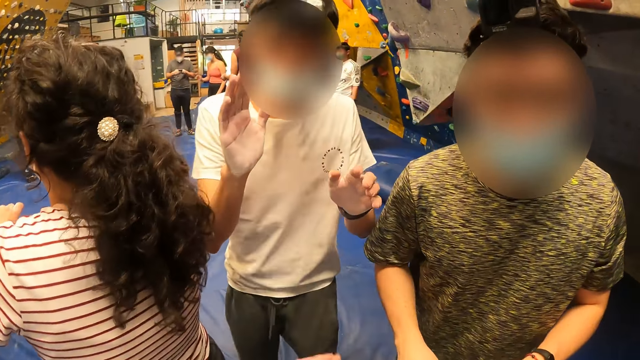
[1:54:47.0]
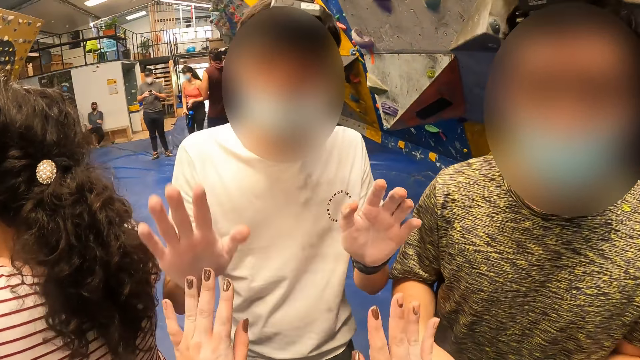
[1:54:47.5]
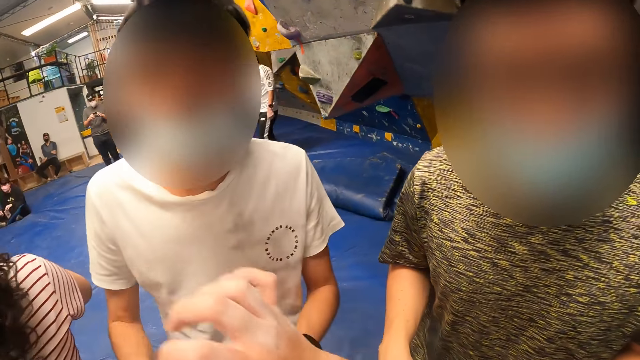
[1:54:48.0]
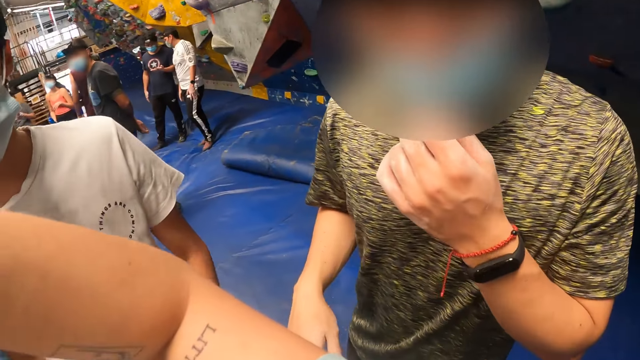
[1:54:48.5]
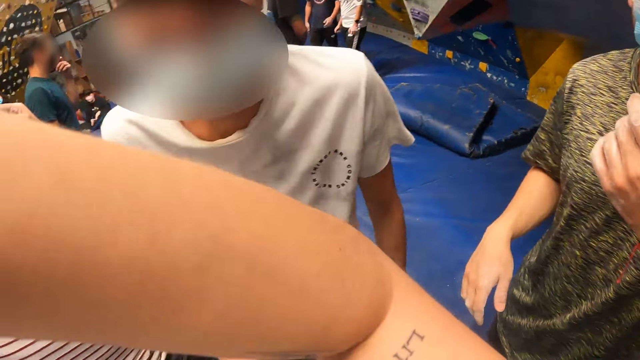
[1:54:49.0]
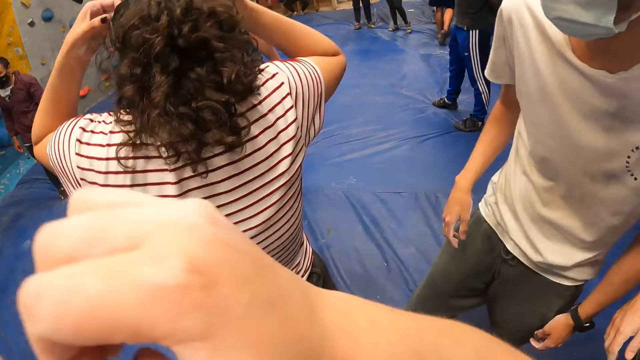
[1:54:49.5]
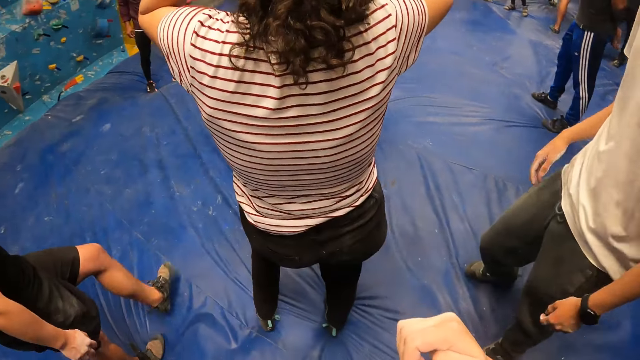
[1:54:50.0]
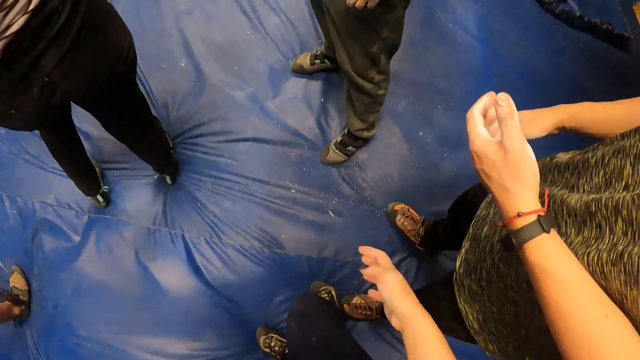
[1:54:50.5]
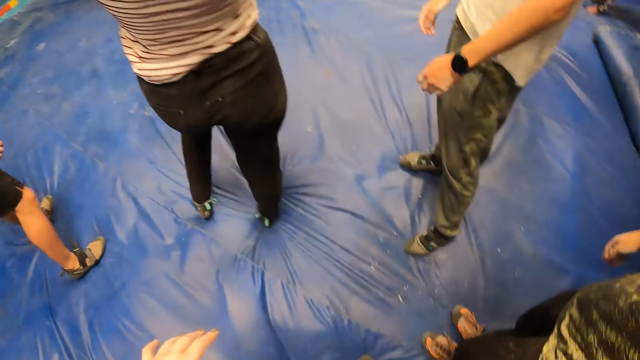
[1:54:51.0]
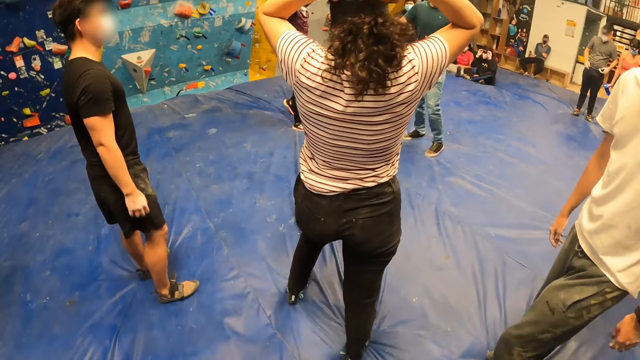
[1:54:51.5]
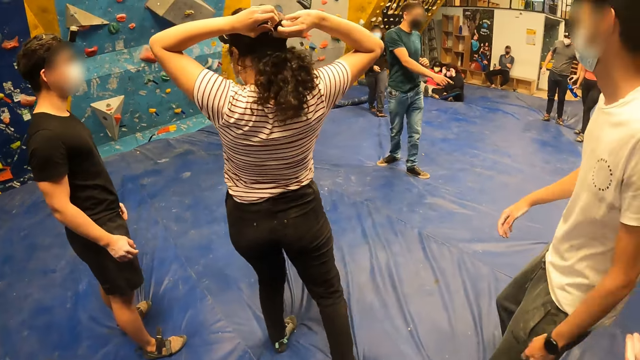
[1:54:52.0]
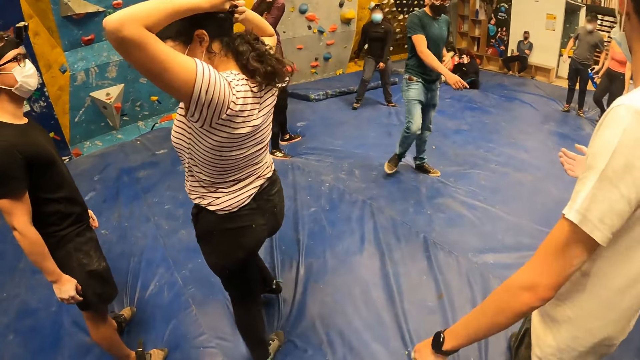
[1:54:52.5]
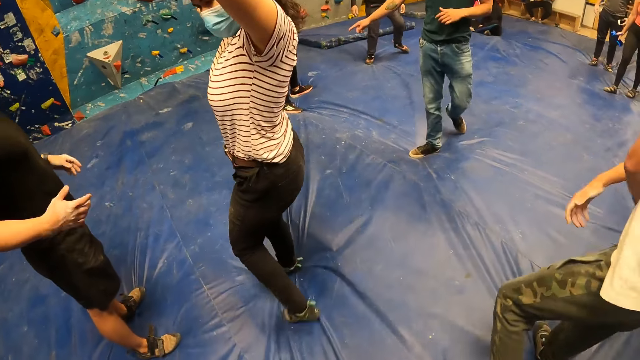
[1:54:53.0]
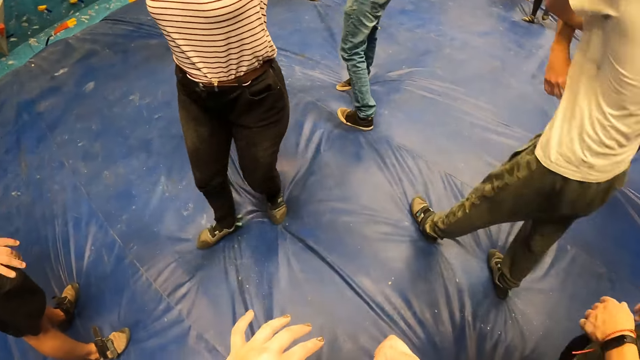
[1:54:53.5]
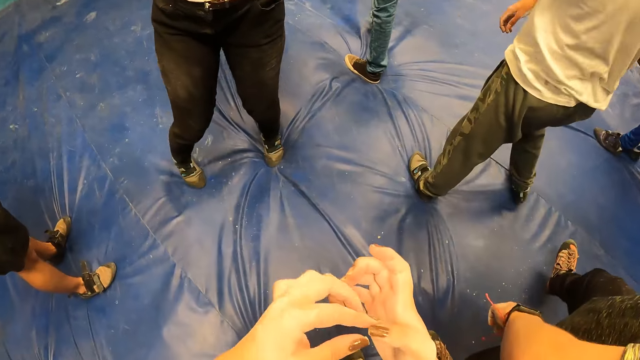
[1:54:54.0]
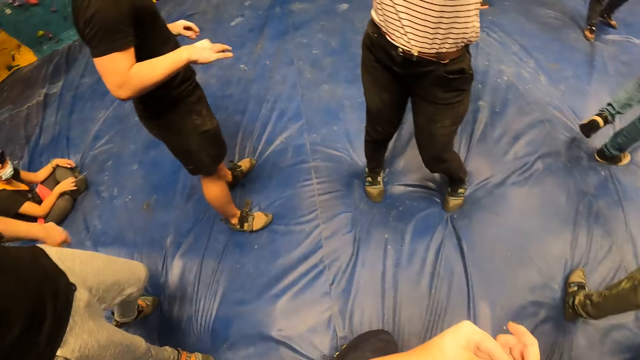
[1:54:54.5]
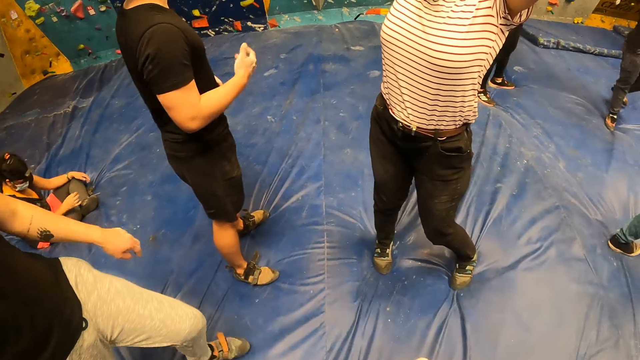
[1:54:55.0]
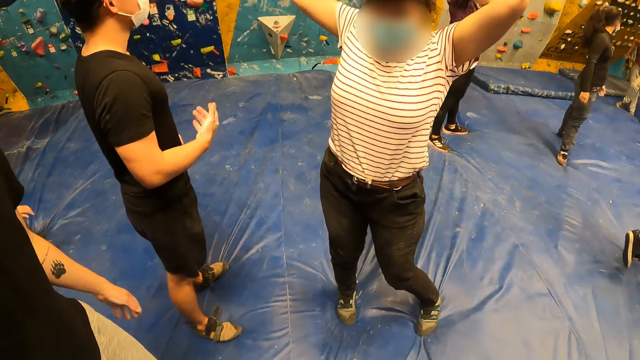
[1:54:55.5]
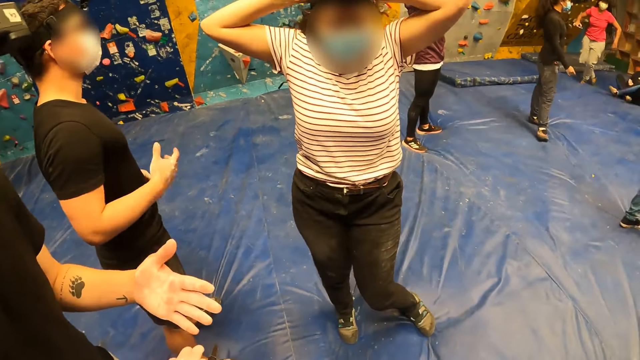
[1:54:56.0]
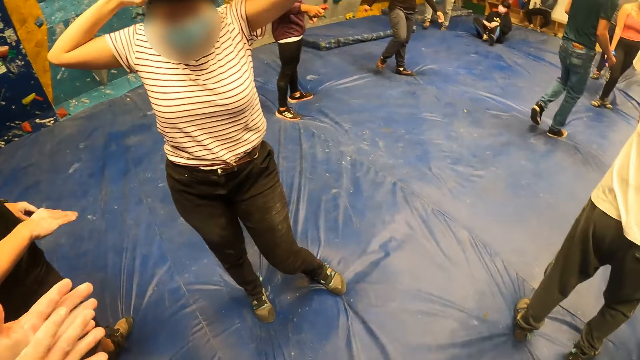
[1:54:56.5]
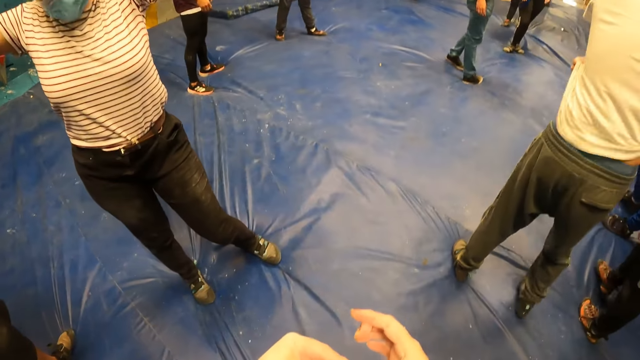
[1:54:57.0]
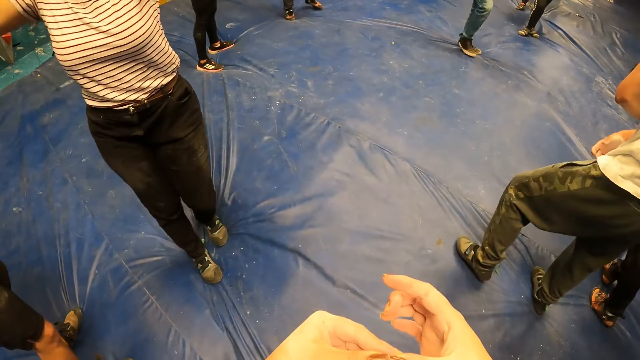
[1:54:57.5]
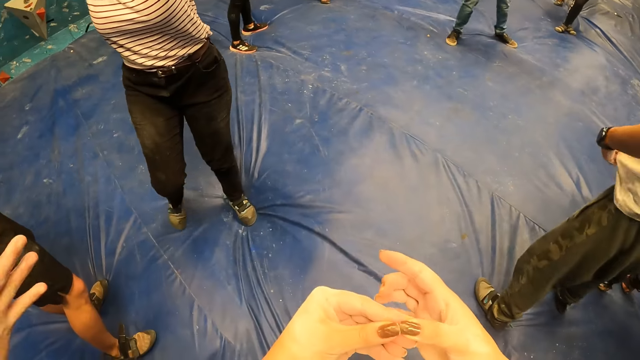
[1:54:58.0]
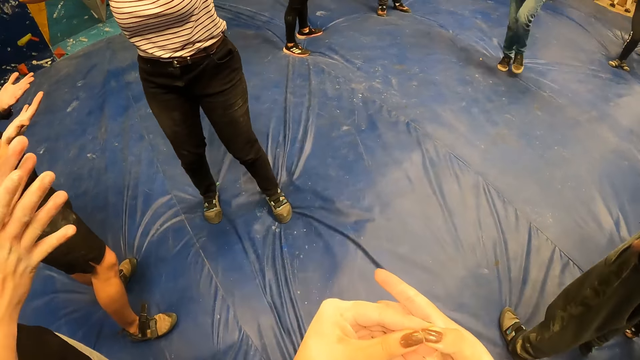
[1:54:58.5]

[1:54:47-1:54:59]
A man taps hands with the camera wearer. Another man taps hands with the camera wearer. The camera wearer raises hands. The first man touches a nose mask on his face with his left hand. A woman touches a camera on her head with both hands. The camera wearer lowers hands. The second man turns around. A third man stands close to the camera wearer. The camera wearer looks around. The first man moves a hand. A fourth man swings his right hand. The second man moves around. The third man shakes hands. The second man moves his t-shirt. The camera wearer joins her two hands together. The first man walks around. A fifth man shakes his right hand. The camera wearer touches a hand and looks around. A sixth man rubs both hands together. The second man moves his t-shirt. The first man walks around. The camera wearer looks at hands.

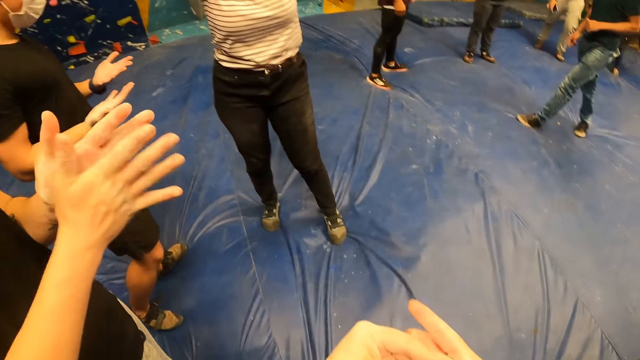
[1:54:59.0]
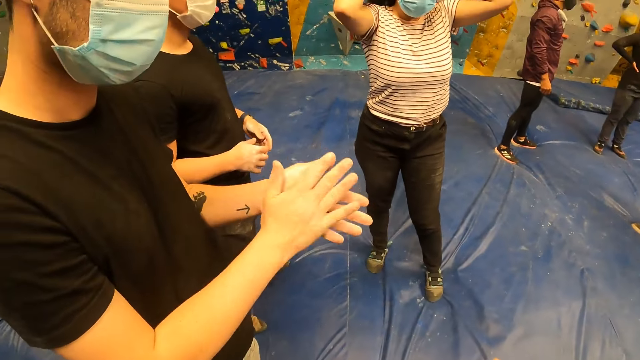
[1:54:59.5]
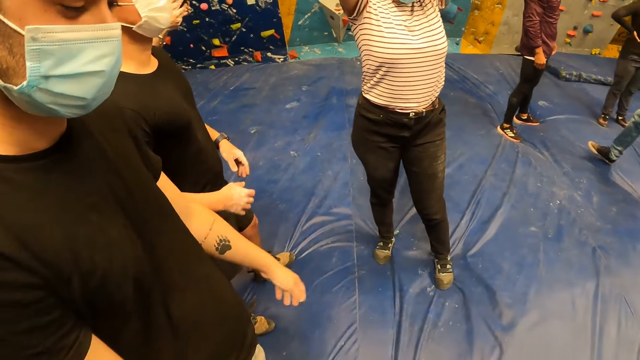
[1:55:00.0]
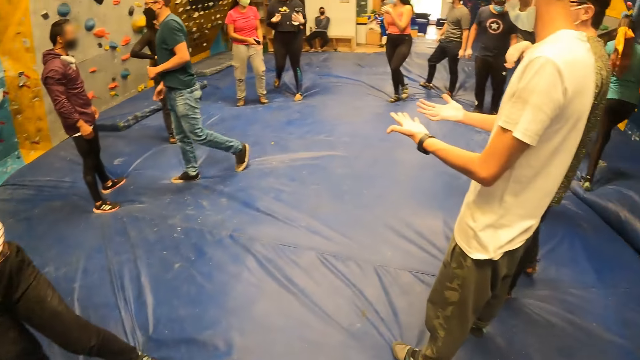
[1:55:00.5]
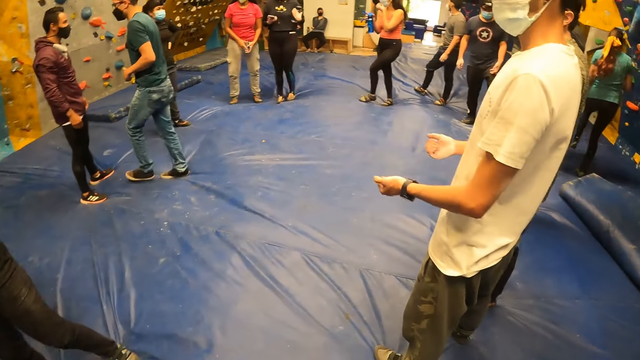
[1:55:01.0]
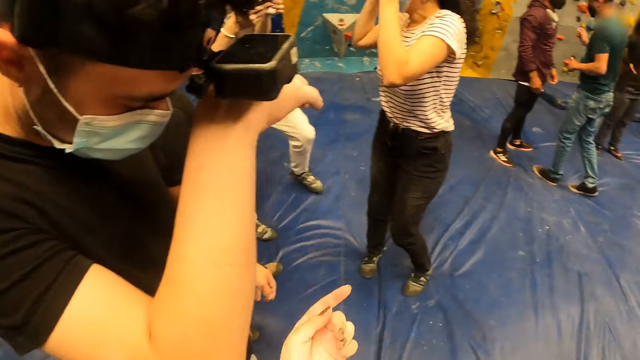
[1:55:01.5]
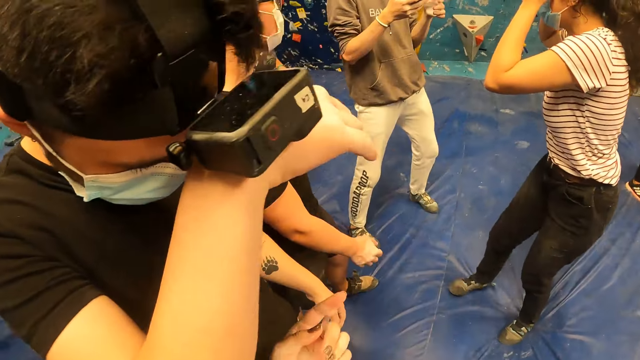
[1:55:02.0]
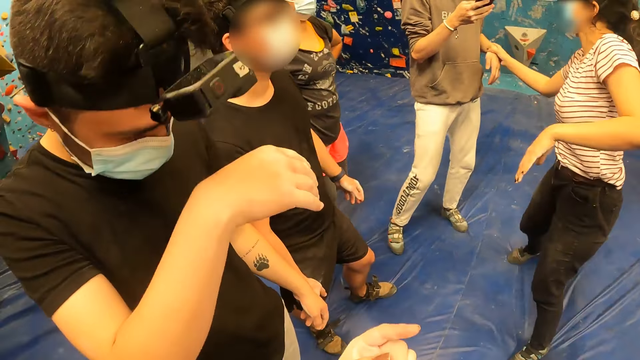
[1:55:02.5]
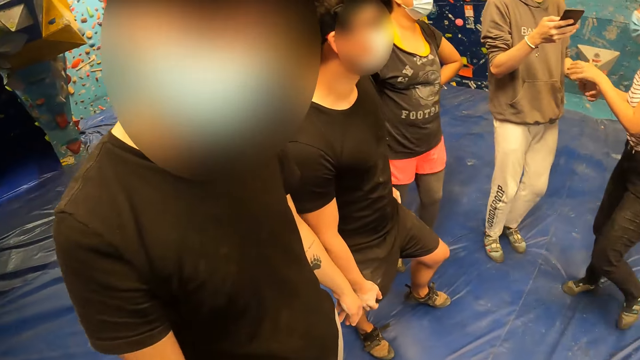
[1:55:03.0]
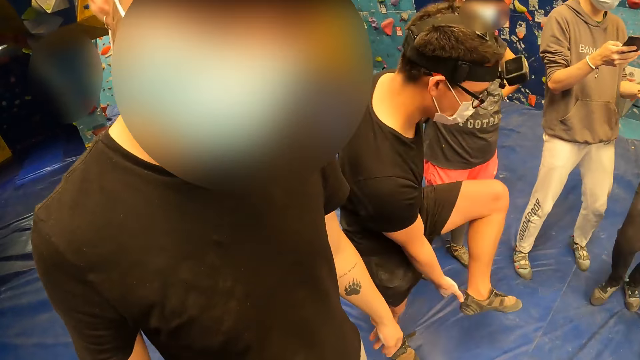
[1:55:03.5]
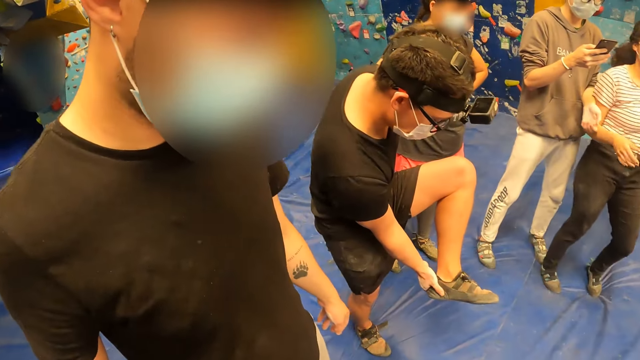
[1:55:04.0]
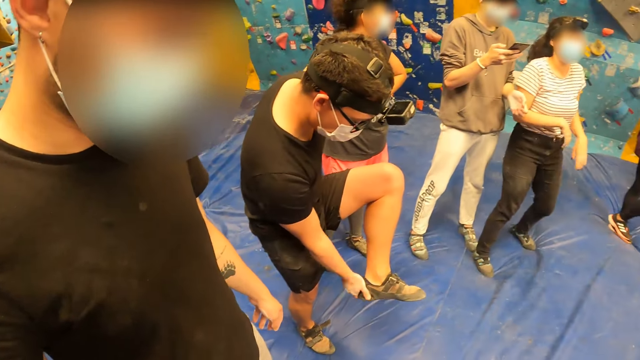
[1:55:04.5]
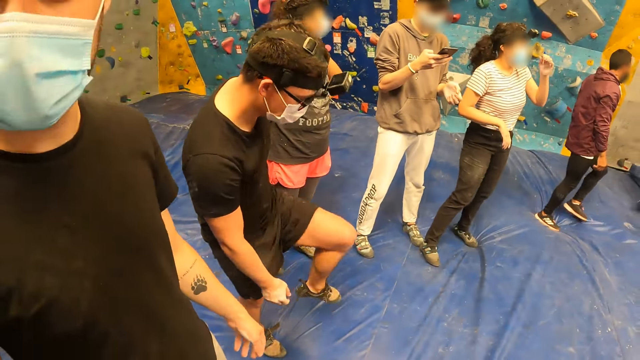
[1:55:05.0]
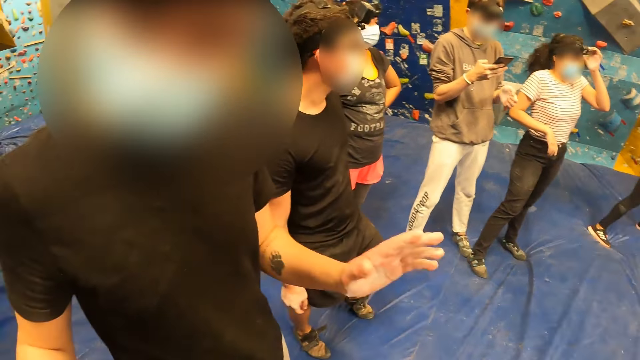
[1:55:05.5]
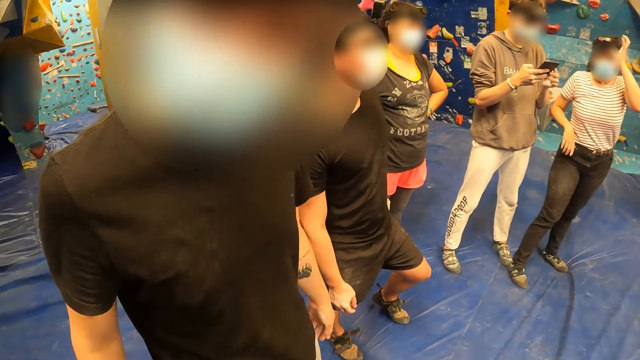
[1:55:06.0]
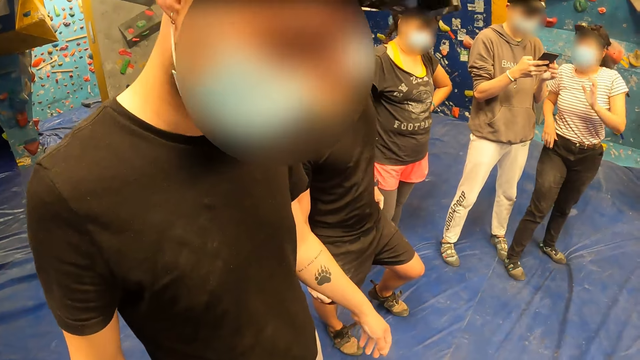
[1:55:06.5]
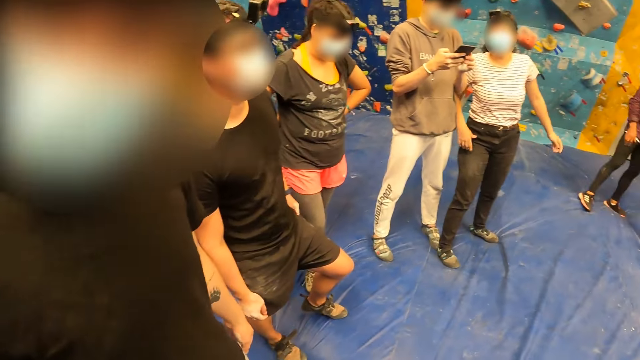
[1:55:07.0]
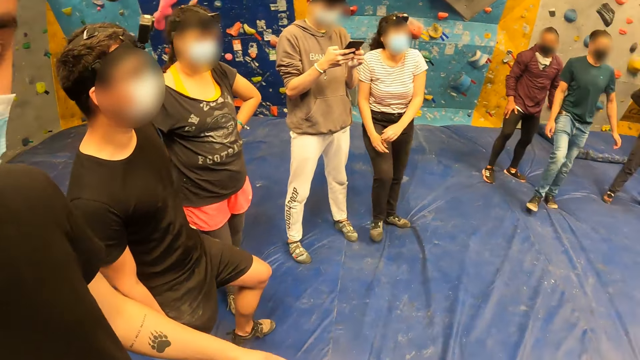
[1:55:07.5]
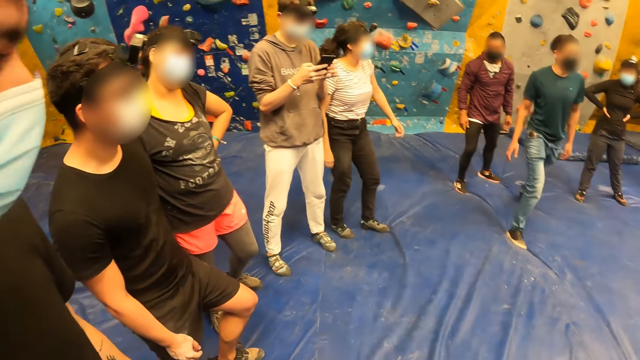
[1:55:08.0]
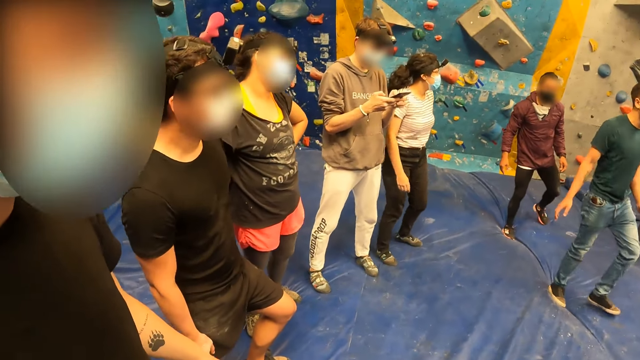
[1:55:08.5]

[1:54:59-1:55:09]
A man looks at hands. The camera wearer looks around. Another man looks at hands. A third man touches a camera on his head with his right hand. The first man looks around. A woman touches a fourth man with her right hand. The woman touches the fourth man with her left hand. The first man touches a shoe on his leg with his right hand and adjusts the shoe. The first man lowers a leg. The third man interacts with the camera wearer.
